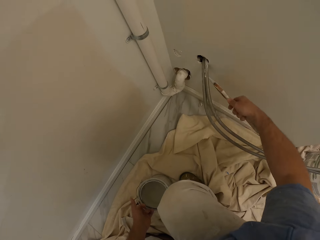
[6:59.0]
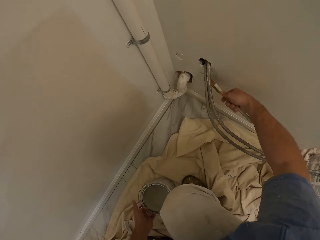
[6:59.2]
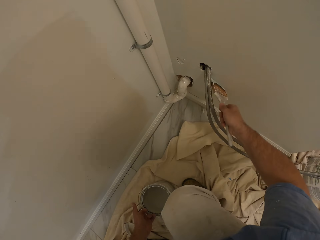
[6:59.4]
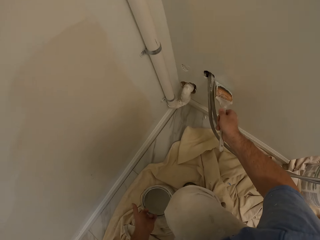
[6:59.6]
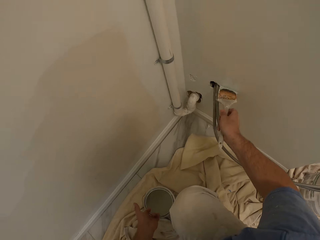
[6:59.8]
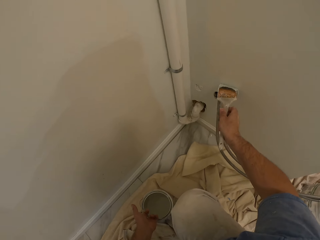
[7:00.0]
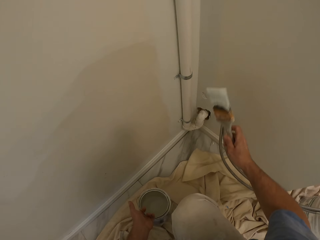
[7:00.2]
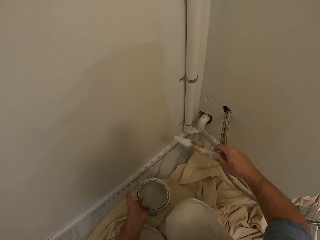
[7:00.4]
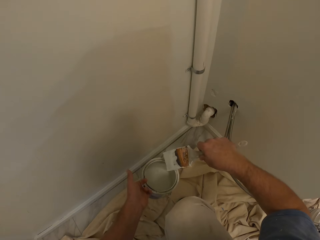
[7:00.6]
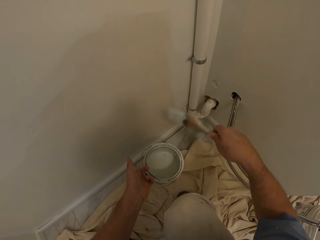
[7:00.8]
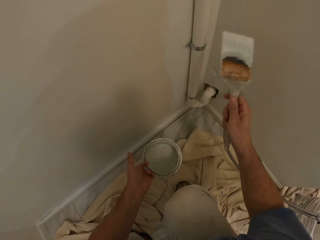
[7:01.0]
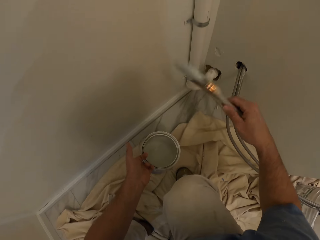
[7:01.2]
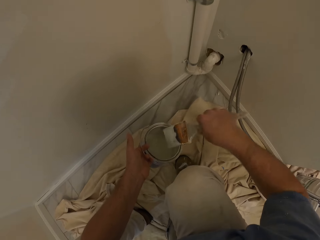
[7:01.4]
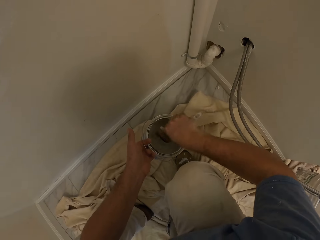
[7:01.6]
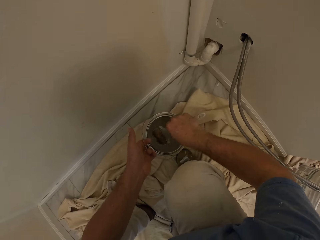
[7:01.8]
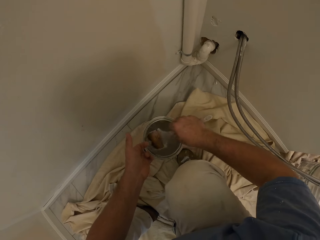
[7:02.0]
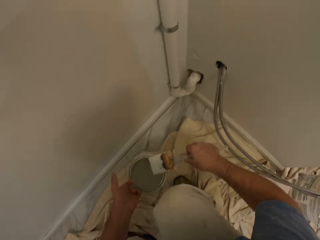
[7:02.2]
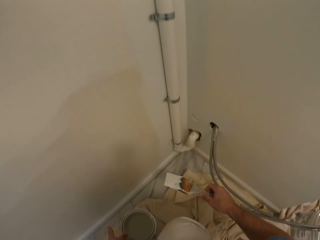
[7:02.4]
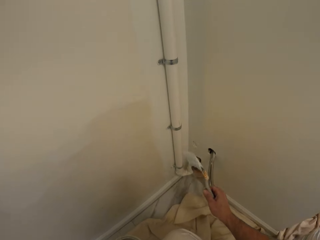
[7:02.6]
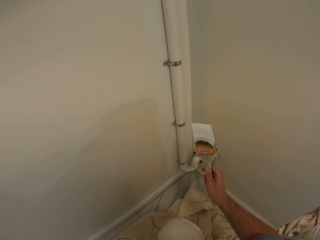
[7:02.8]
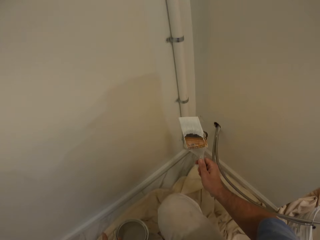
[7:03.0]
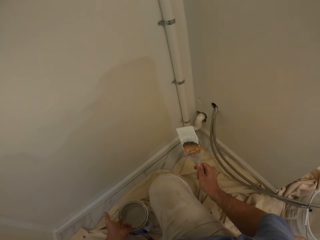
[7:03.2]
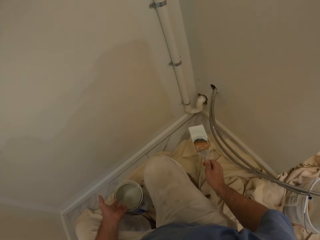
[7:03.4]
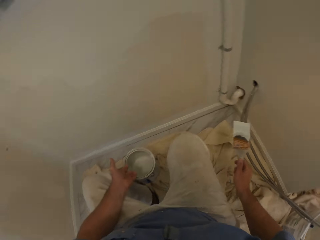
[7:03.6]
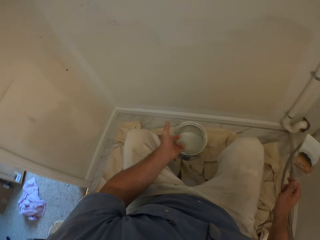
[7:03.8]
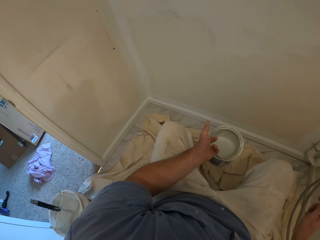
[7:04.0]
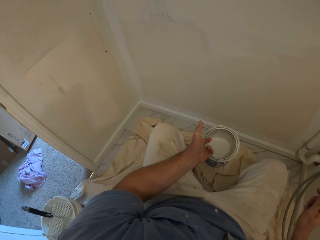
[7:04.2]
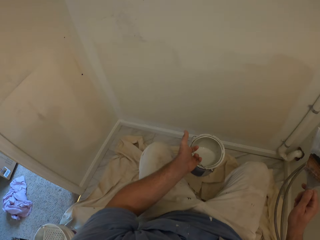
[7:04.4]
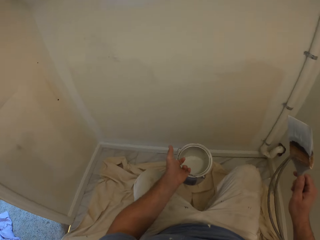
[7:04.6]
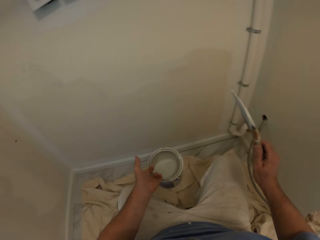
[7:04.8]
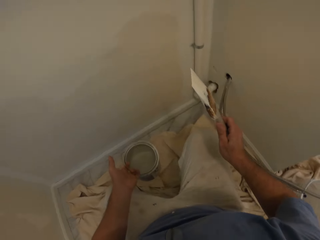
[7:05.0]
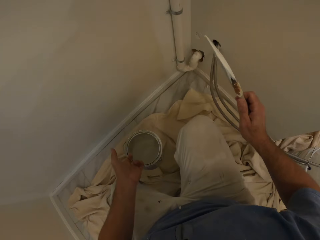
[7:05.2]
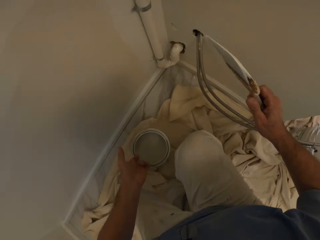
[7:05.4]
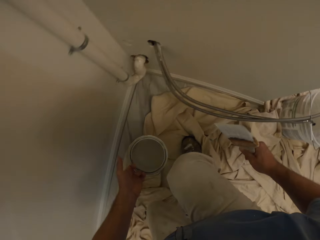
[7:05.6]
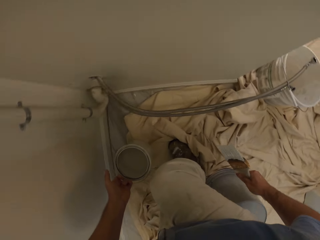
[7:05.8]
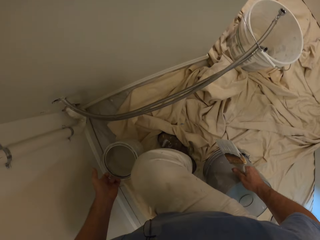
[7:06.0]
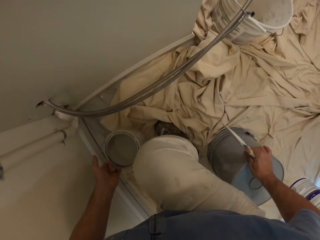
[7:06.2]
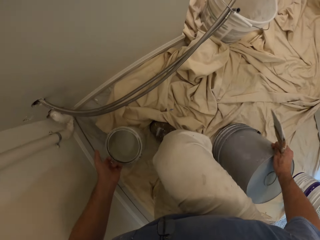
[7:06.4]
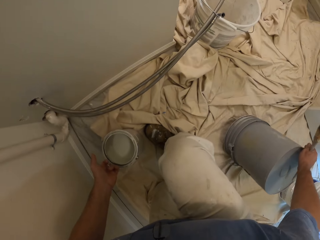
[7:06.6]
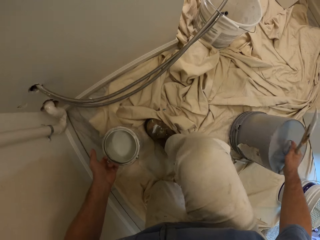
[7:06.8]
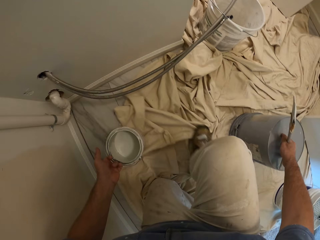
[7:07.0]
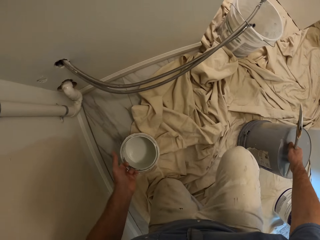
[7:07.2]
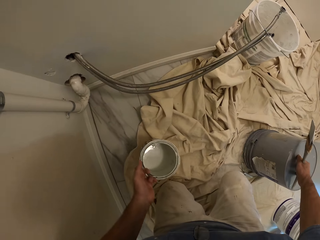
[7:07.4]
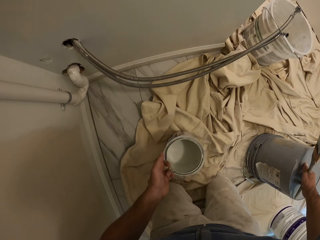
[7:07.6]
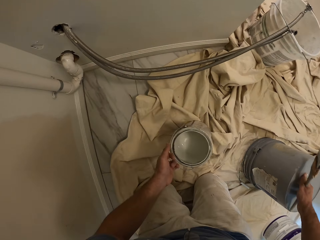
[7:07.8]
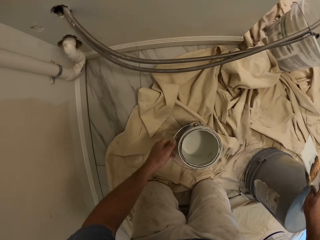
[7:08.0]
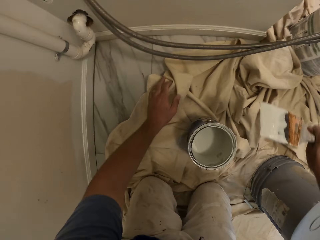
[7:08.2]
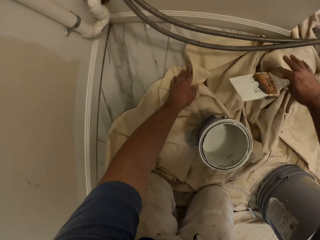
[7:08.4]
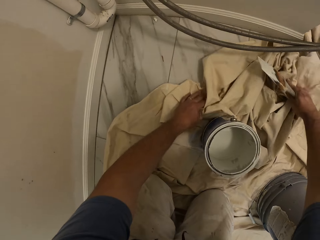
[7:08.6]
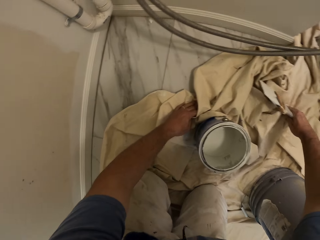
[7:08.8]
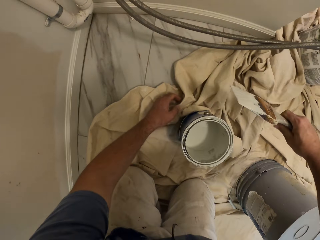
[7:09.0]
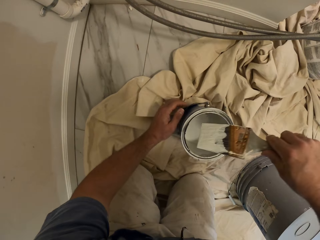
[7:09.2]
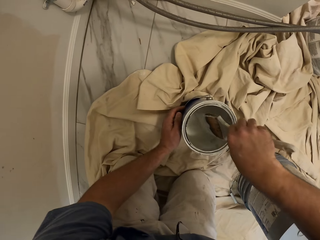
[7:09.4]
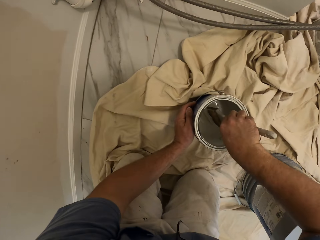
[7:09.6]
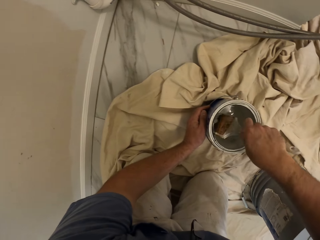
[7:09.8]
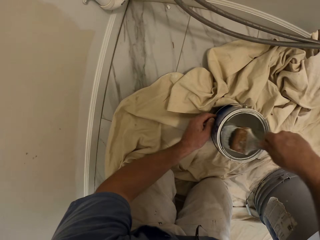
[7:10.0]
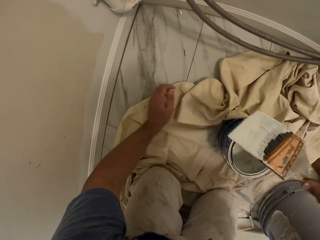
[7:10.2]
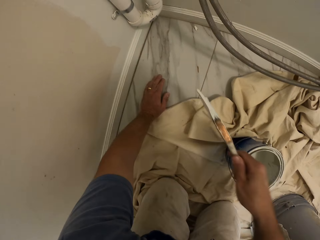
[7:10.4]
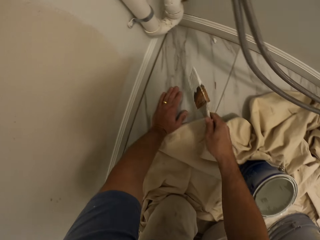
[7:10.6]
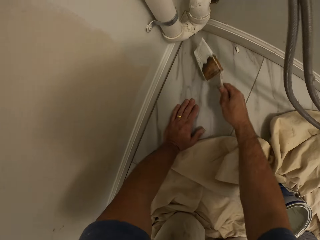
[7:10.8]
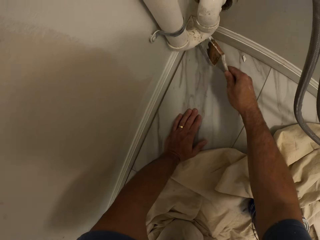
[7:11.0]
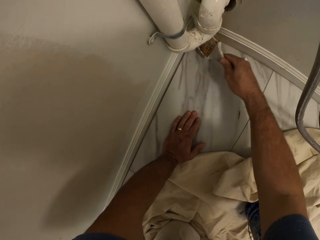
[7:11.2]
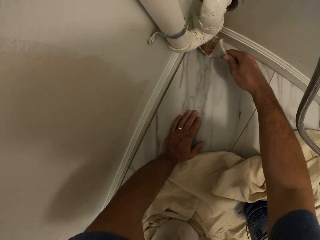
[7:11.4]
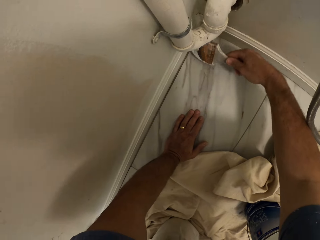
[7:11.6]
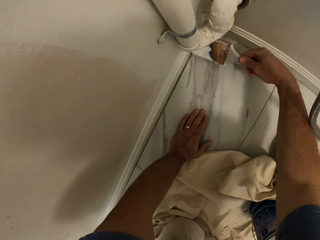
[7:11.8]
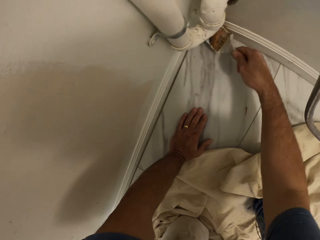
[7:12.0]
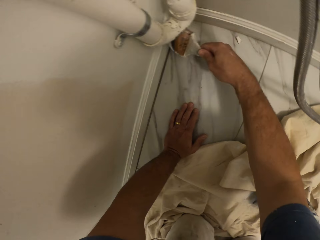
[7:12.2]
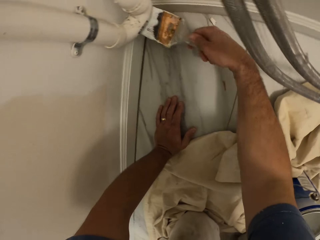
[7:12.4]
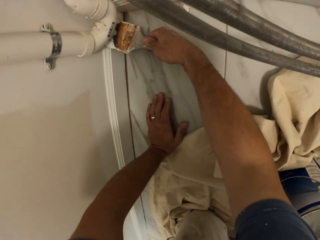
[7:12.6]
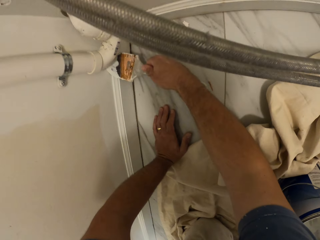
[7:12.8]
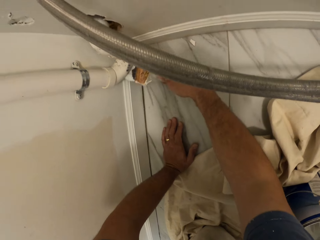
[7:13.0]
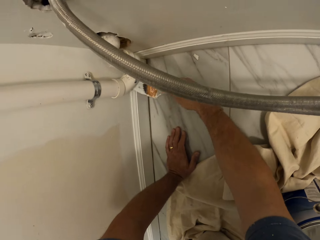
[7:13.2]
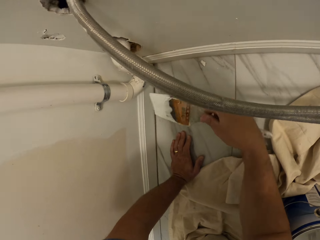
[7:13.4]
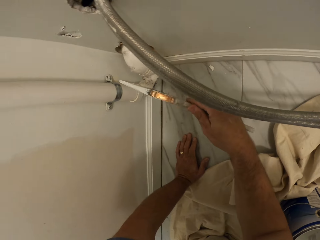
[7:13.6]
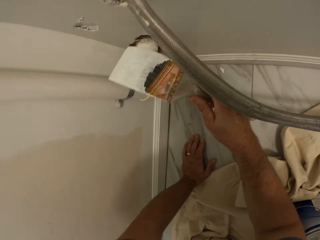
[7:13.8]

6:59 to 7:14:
The camera wearer takes paint from a bucket of paint with the paint brush in his right hand. He looks around. He drops the bucket of paint on the floor with his left hand. He pushes the bucket aside and kneels down on the floor. He adjusts the cloth on the floor with his right hand. He takes paint from the bucket of paint with the paint brush in his right hand. He paints the wall with the paint brush.

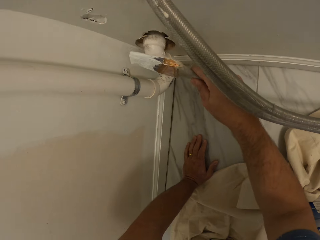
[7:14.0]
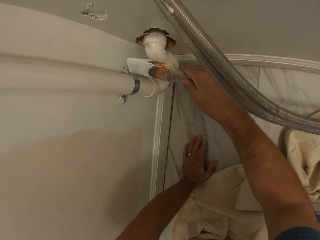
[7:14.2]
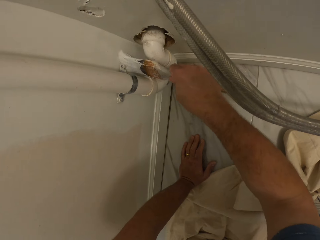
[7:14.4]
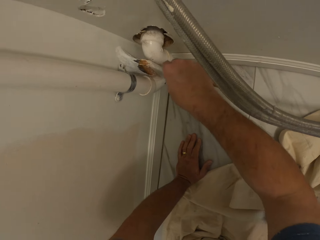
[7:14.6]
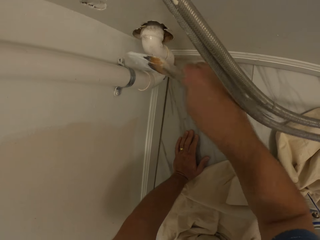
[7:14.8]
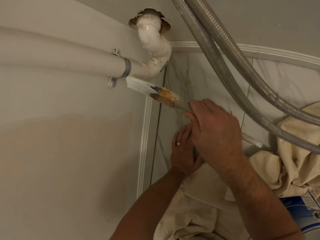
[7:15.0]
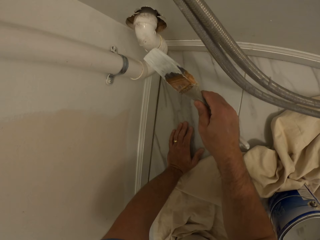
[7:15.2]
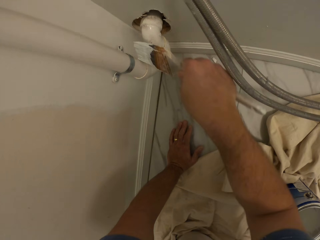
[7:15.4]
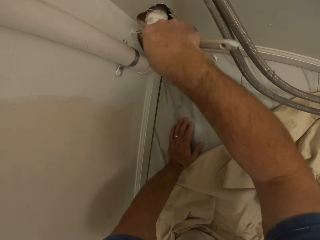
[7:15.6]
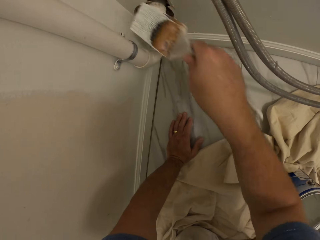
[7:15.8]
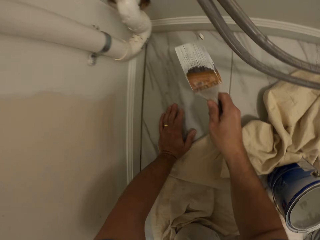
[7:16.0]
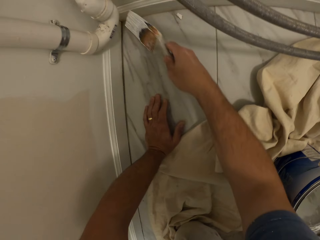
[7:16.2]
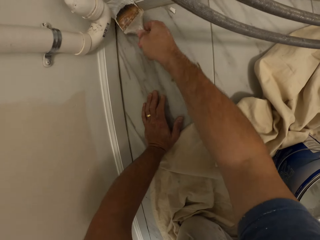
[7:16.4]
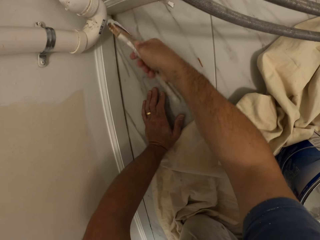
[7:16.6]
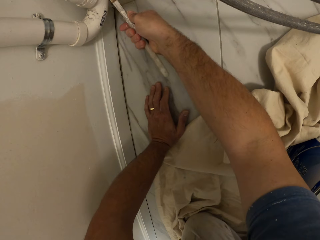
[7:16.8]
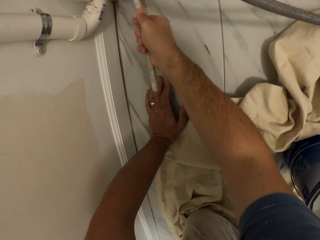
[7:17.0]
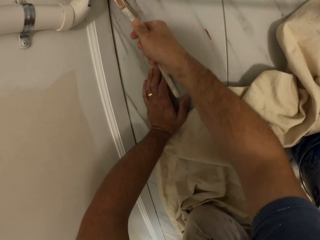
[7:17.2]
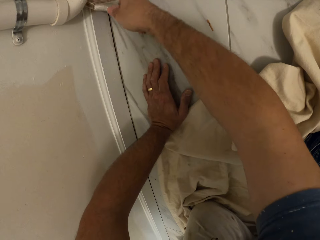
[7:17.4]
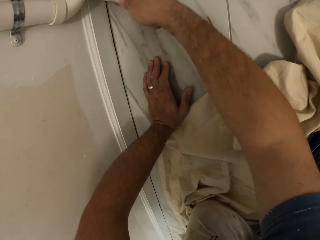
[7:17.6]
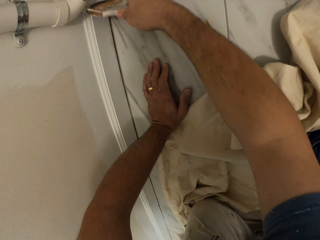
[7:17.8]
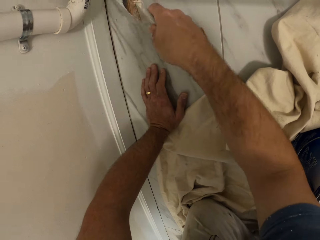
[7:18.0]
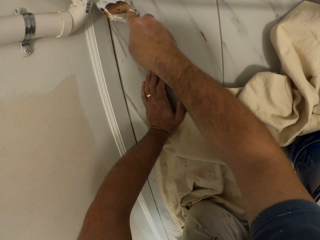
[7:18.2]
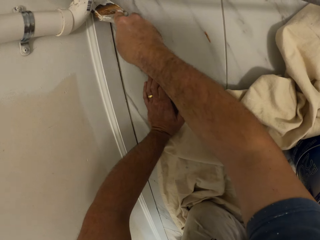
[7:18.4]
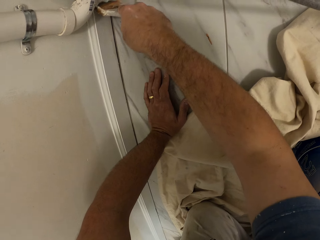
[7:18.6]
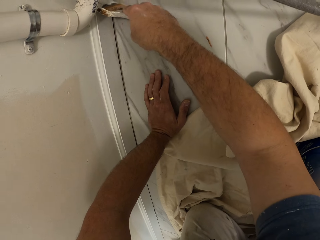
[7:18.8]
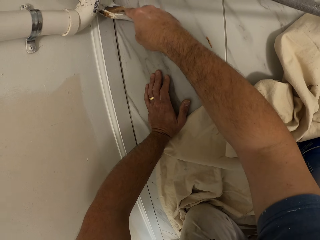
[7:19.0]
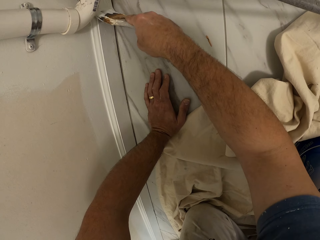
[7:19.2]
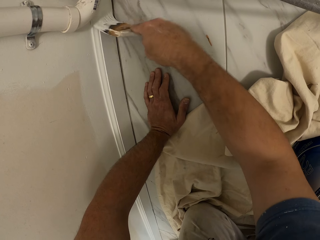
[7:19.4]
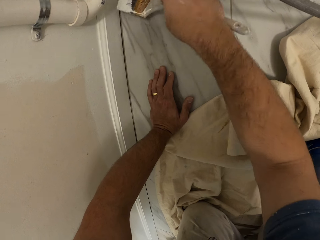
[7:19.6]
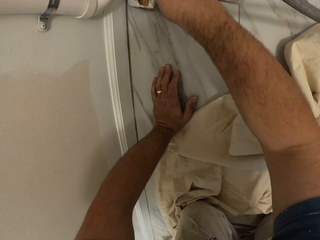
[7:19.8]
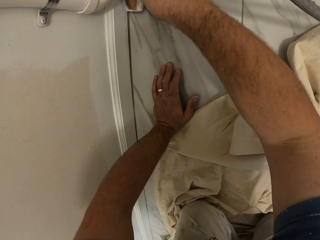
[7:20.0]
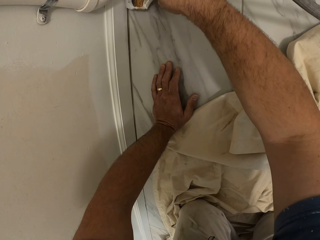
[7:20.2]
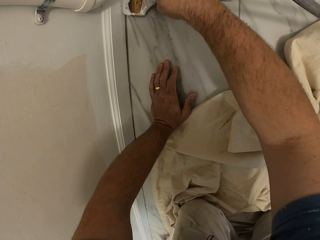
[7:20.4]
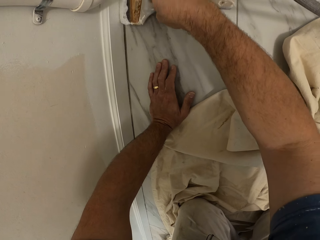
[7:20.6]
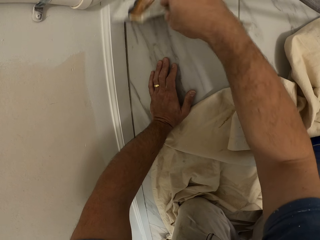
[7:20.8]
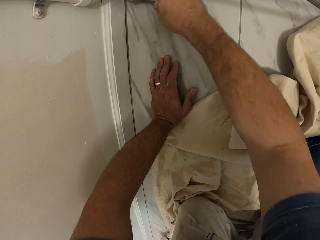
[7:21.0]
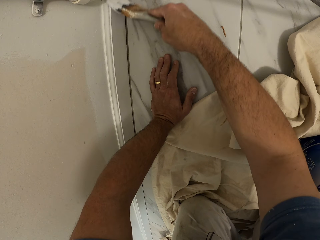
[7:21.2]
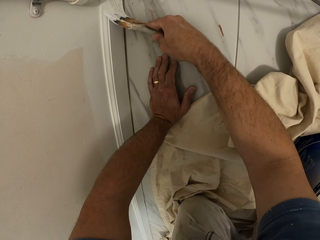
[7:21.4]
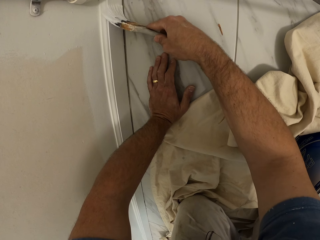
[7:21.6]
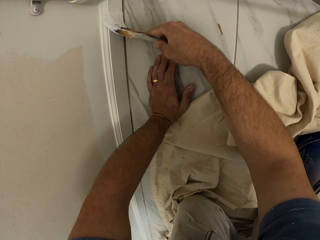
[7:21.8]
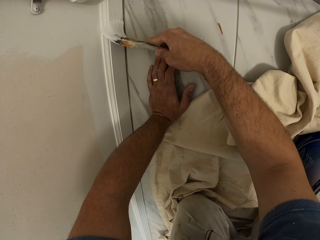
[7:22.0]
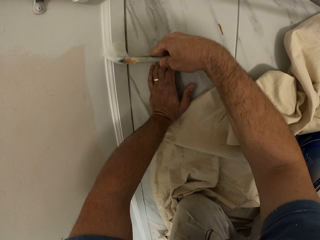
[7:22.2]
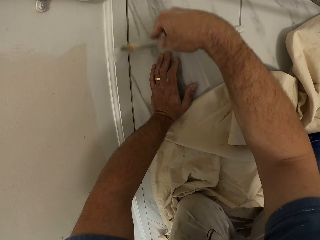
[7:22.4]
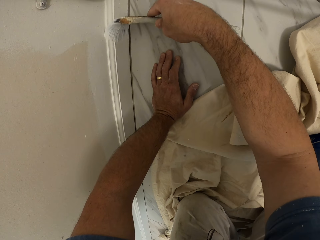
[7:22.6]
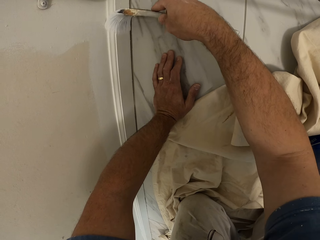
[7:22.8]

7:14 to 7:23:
The camera wearer paints the wooden frame on the base wall.
